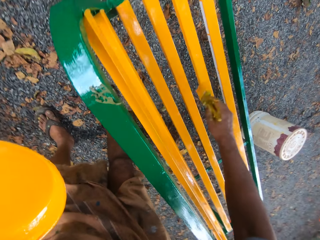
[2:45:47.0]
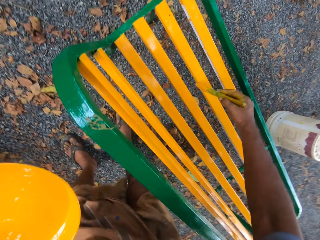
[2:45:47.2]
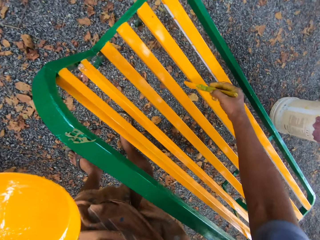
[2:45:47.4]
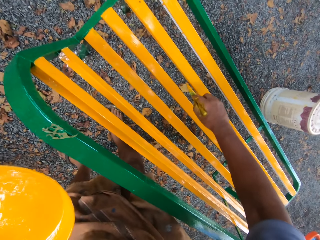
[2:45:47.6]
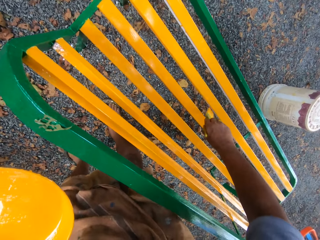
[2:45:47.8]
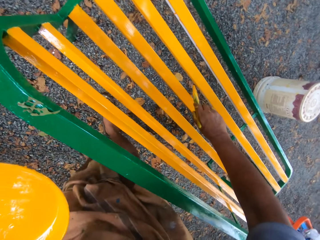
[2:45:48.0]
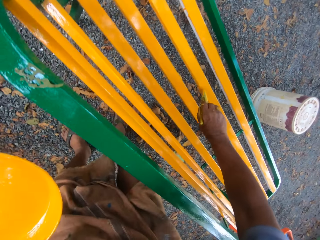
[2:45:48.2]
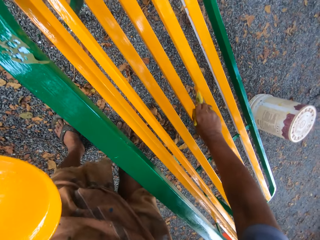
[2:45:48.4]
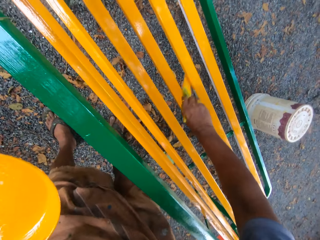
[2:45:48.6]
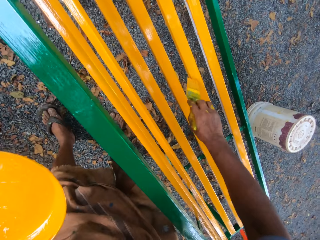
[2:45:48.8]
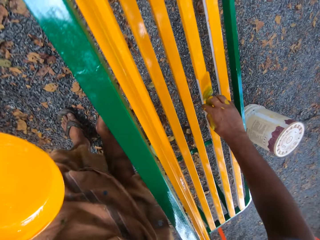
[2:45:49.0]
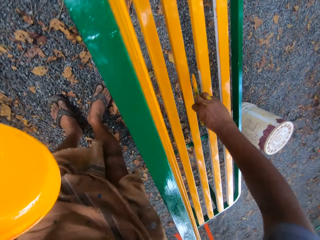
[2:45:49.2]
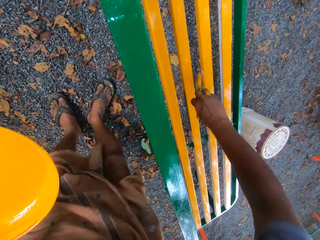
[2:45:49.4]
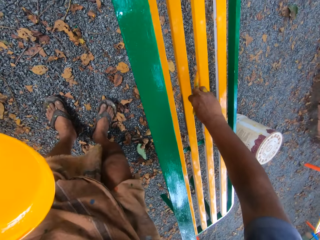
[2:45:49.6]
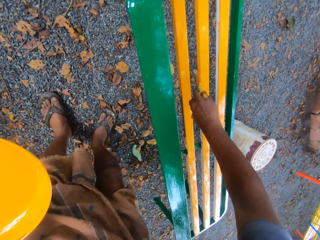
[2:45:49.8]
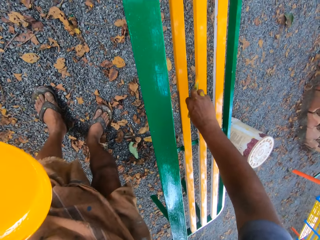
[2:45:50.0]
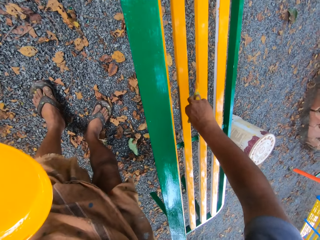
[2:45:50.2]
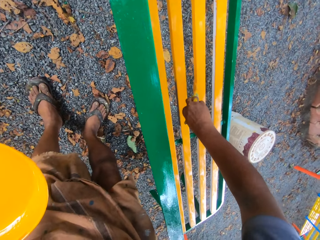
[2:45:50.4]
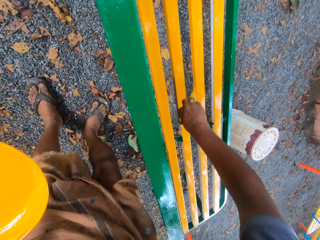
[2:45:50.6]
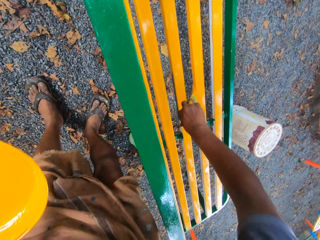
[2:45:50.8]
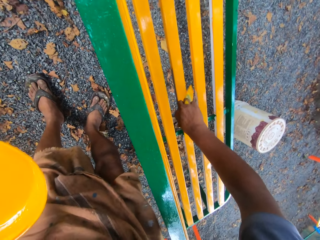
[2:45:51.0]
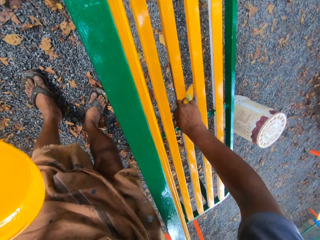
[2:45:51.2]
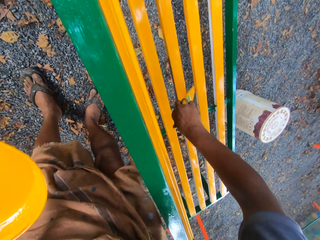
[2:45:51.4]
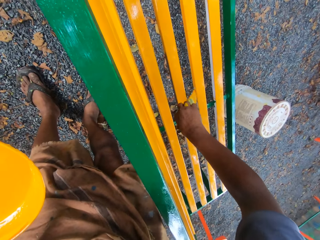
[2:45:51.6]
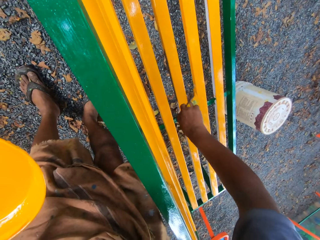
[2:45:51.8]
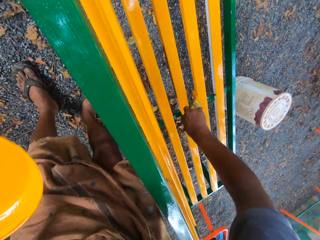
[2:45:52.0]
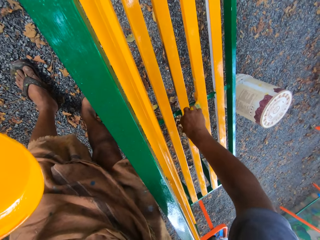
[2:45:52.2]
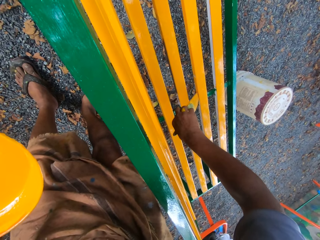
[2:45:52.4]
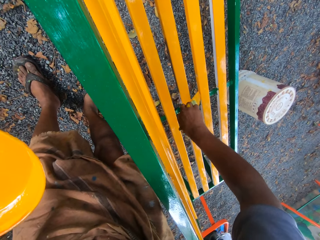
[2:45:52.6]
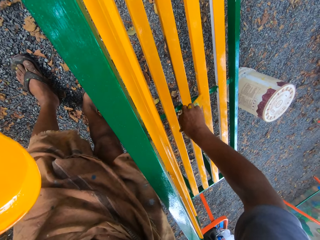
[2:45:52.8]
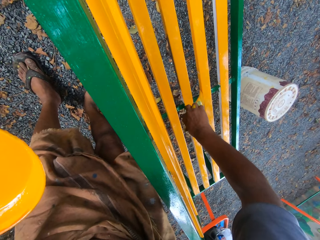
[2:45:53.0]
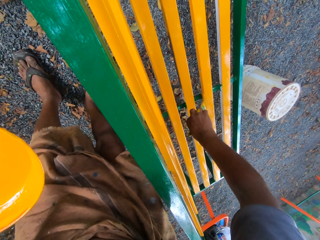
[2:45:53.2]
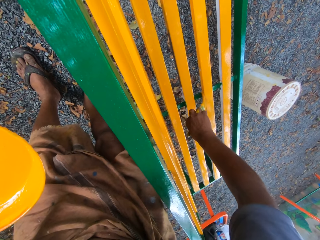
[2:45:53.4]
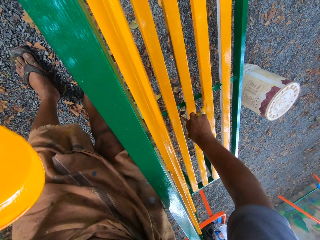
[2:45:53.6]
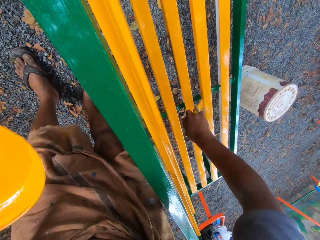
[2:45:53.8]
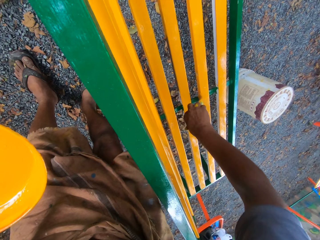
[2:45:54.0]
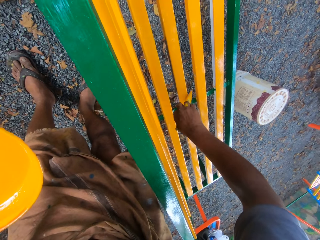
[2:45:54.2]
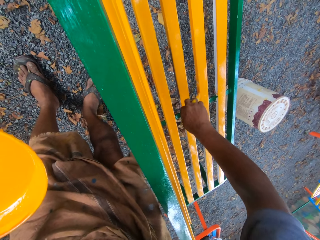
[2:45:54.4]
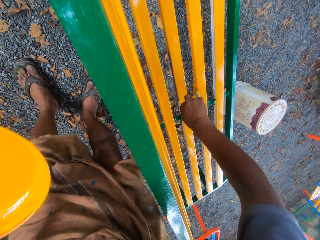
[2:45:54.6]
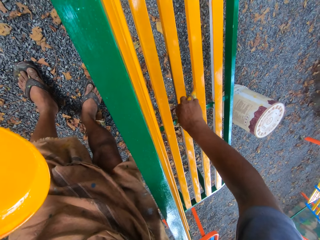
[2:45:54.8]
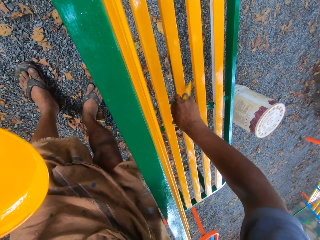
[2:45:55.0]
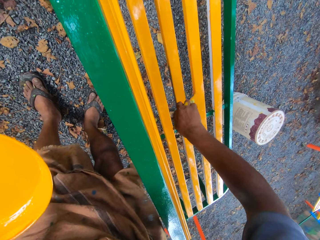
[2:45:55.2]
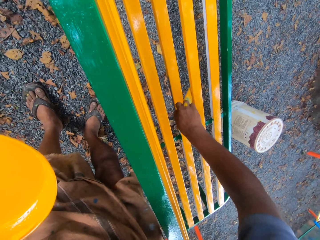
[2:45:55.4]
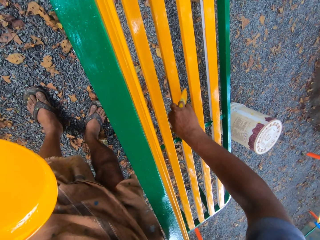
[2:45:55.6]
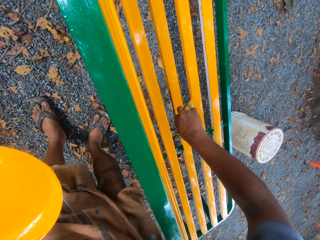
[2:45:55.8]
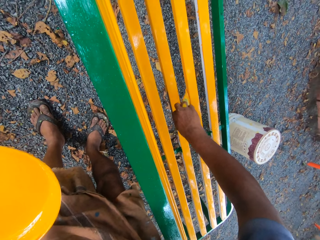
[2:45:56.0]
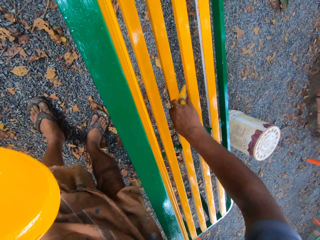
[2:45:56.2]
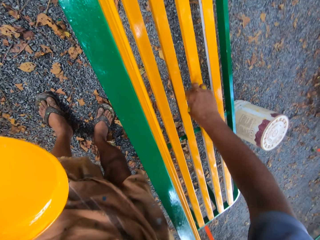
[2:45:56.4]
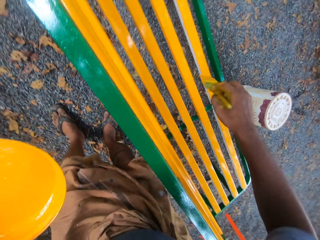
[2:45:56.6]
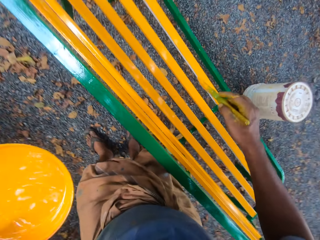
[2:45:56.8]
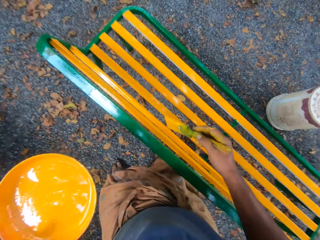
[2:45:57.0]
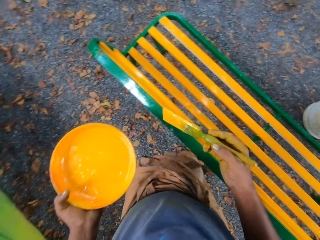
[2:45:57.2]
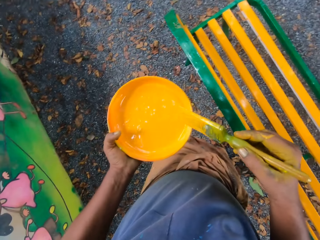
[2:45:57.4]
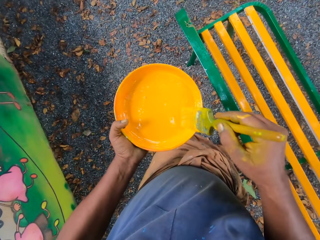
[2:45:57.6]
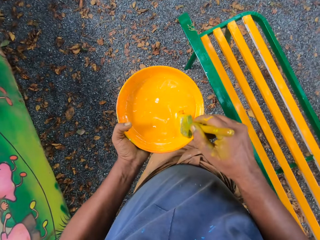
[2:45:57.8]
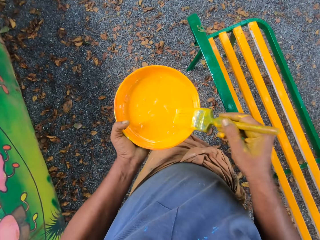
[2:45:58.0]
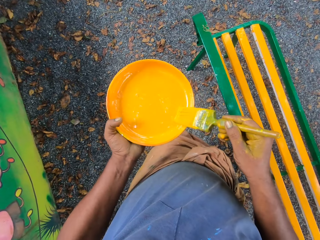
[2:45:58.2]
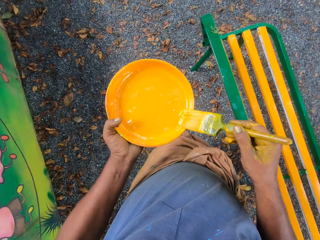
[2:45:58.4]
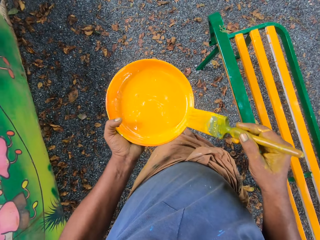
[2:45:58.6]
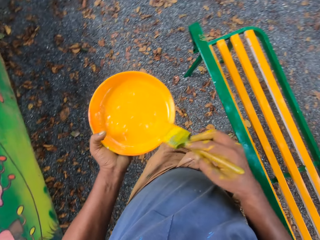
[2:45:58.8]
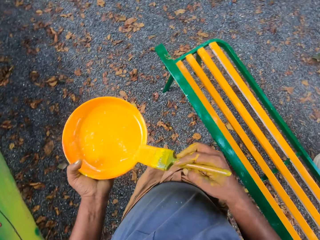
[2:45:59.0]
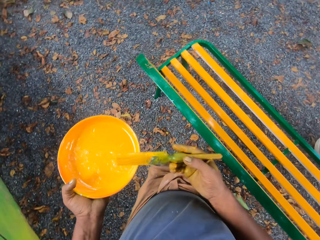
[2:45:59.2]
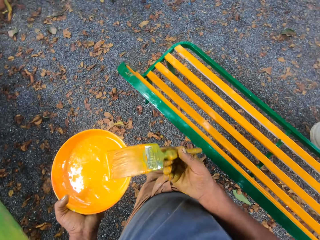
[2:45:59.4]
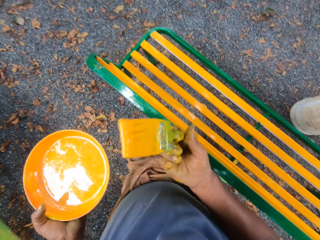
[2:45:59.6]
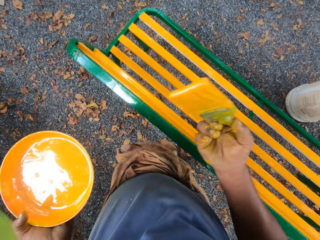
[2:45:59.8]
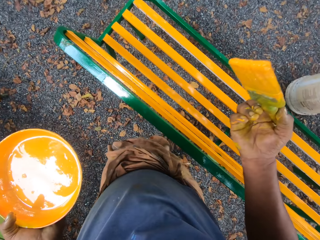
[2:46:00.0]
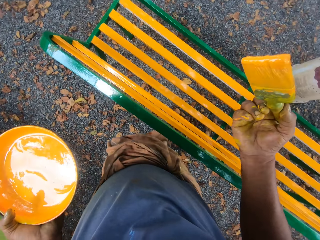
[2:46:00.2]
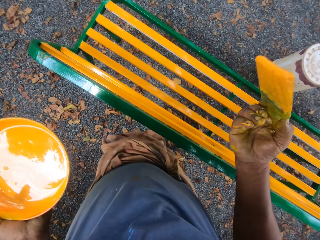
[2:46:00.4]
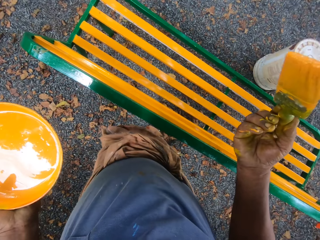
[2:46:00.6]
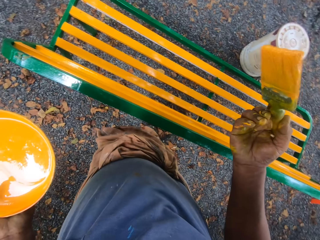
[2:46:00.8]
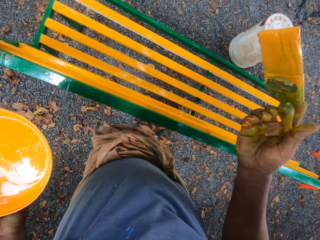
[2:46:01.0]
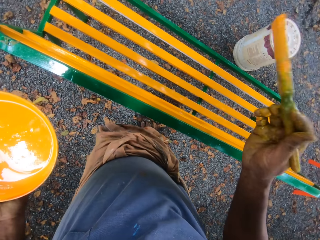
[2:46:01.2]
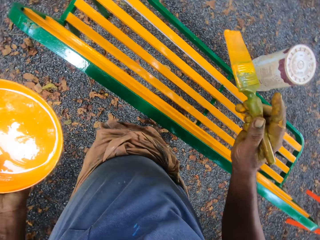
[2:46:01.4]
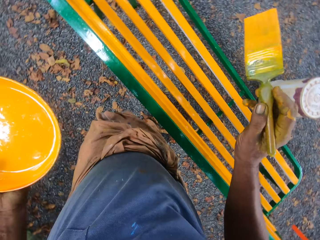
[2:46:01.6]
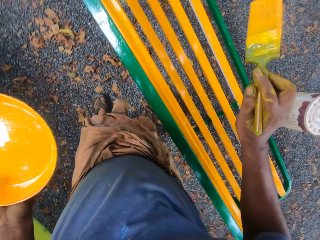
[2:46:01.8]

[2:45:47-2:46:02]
The camera wearer paints a bench with a brush. They paint the bench with the brush again. They scoop paint in a paint tray with a paint brush. They move the paint brush on the paint tray.

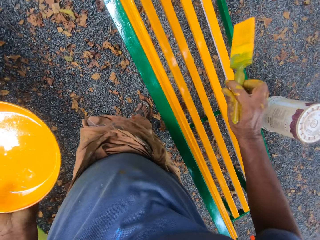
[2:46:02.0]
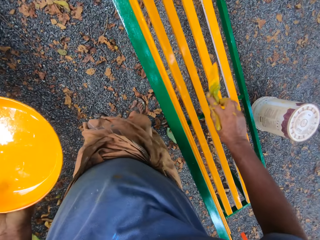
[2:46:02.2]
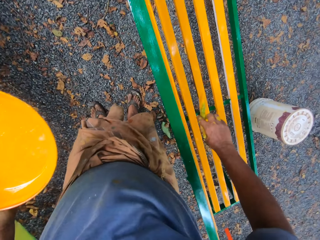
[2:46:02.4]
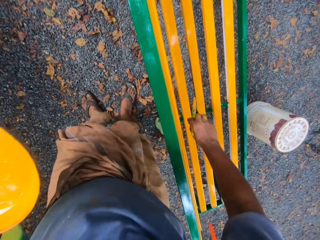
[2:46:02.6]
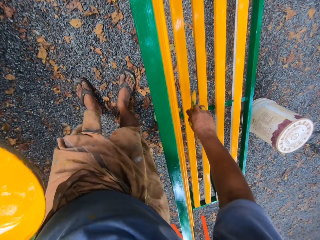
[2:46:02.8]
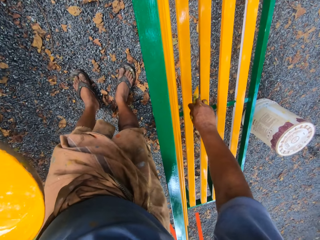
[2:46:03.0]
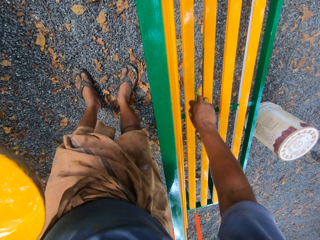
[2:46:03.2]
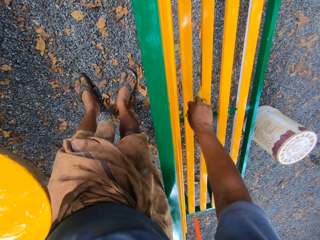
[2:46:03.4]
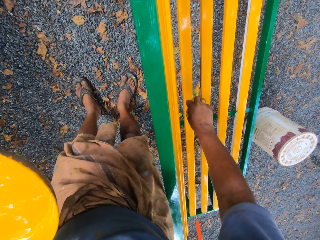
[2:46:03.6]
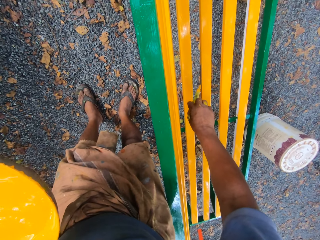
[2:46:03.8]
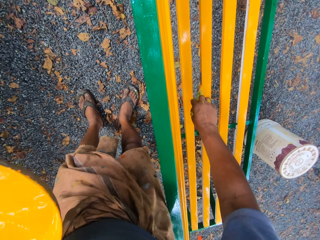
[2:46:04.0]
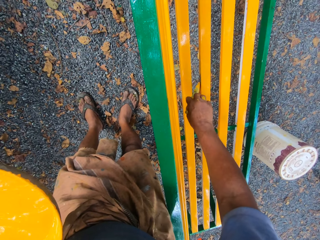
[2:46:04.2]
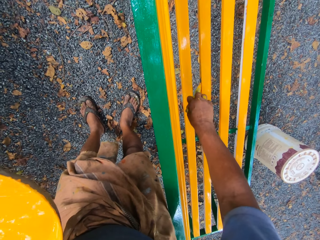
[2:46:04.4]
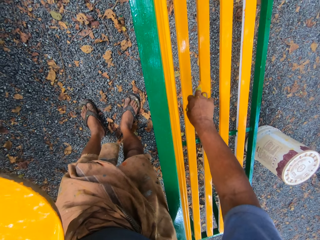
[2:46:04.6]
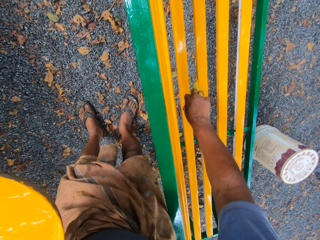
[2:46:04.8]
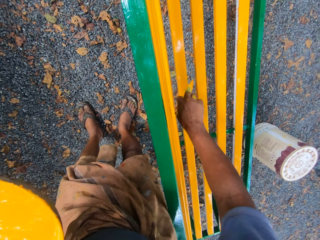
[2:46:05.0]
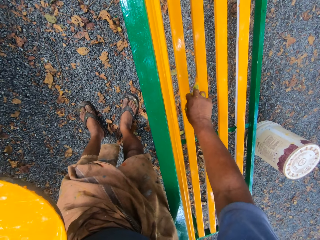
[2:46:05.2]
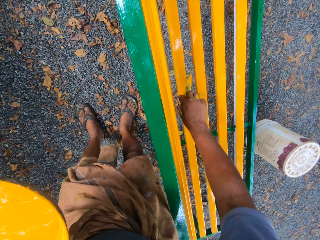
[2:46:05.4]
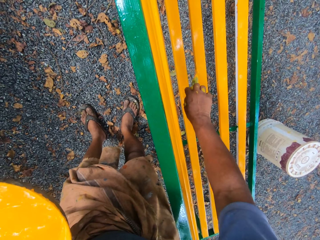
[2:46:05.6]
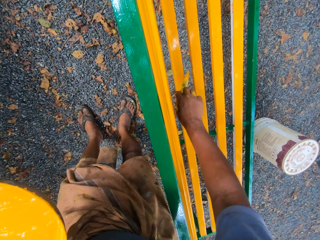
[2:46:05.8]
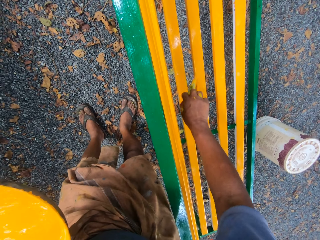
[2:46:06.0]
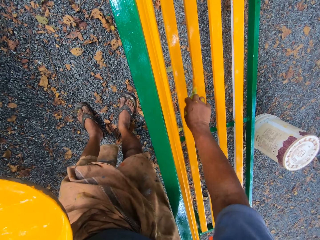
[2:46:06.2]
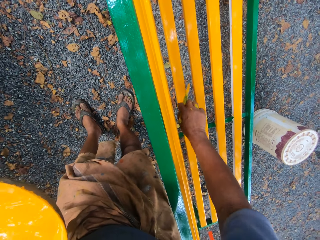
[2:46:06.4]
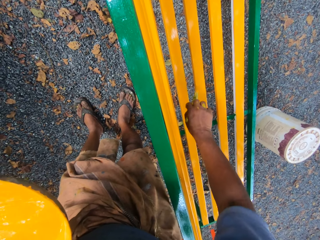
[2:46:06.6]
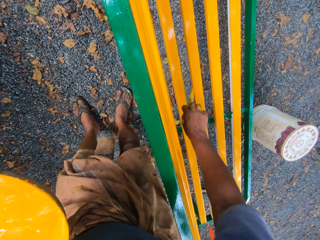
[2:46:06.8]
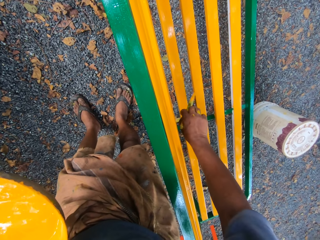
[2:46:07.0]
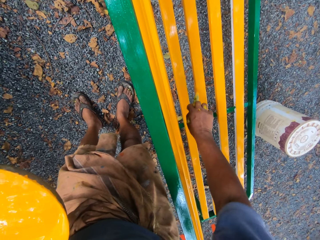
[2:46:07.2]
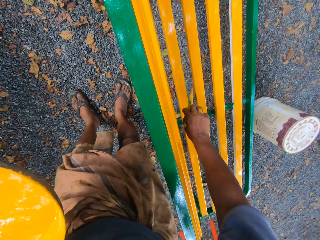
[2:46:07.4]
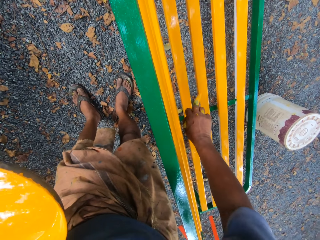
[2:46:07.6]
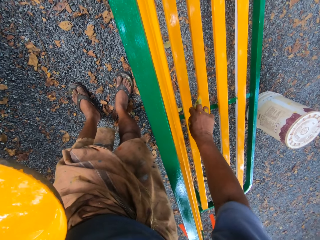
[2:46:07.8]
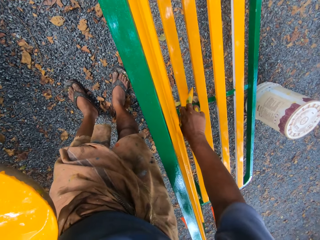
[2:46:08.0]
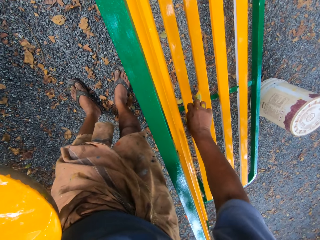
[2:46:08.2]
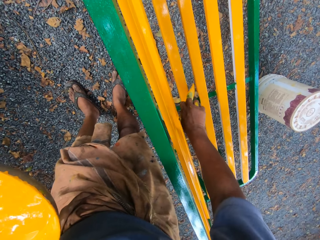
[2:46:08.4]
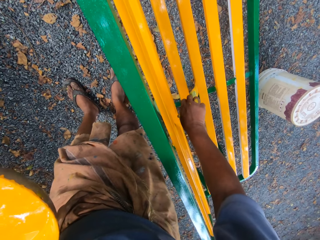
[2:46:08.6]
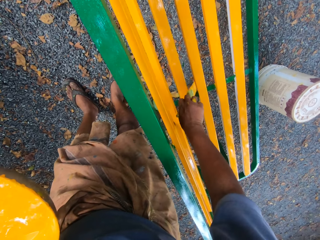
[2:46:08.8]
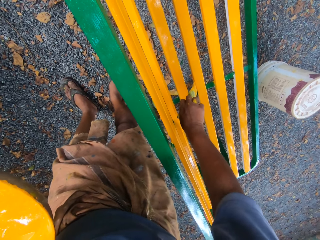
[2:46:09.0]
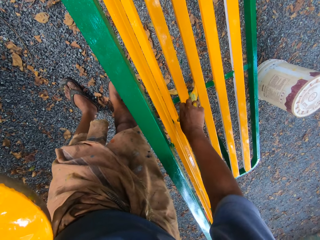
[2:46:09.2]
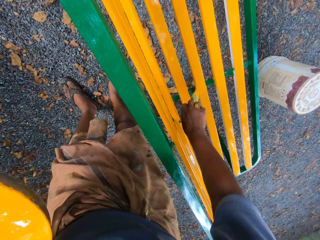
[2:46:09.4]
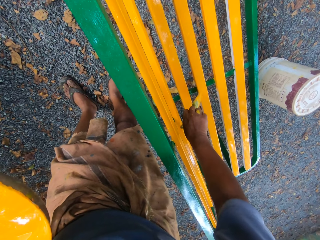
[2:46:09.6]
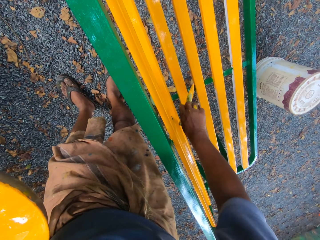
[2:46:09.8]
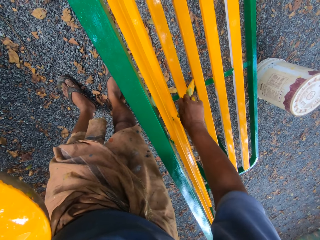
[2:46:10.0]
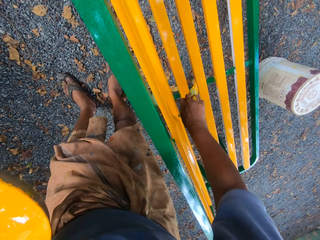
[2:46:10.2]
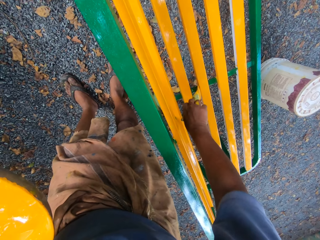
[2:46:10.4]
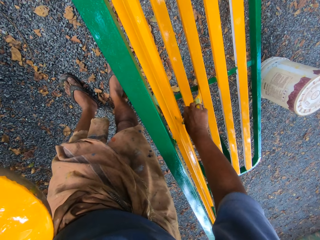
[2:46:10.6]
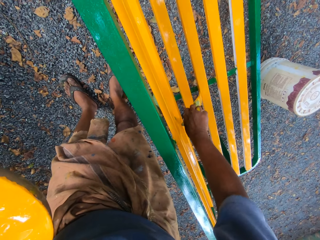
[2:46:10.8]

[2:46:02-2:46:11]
The camera wearer paints a bench with a paint brush.
